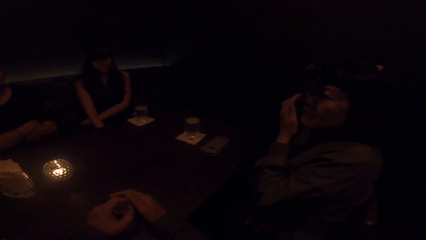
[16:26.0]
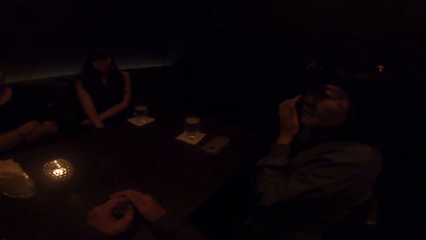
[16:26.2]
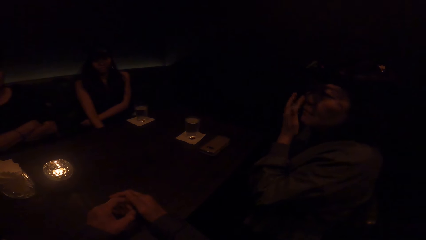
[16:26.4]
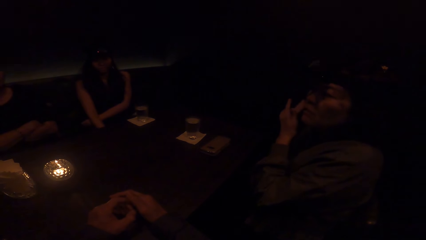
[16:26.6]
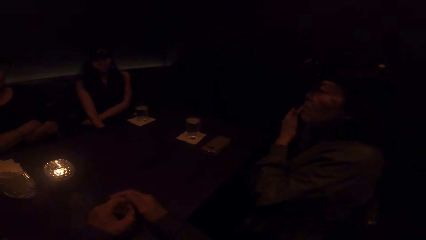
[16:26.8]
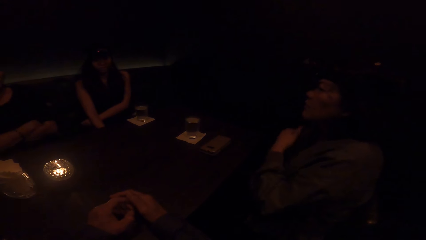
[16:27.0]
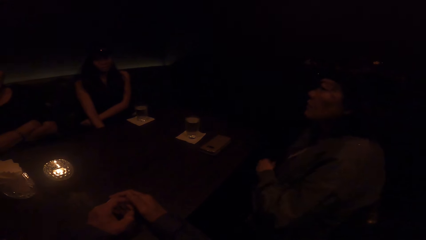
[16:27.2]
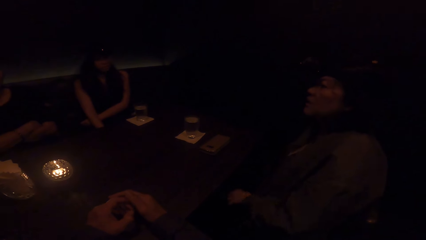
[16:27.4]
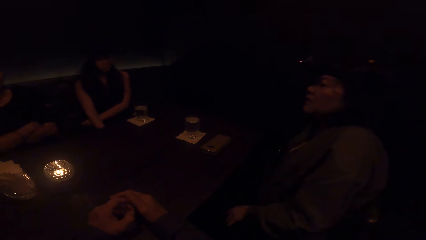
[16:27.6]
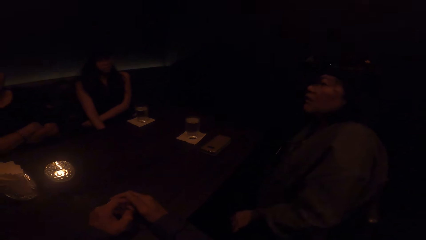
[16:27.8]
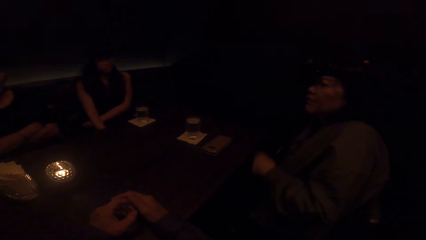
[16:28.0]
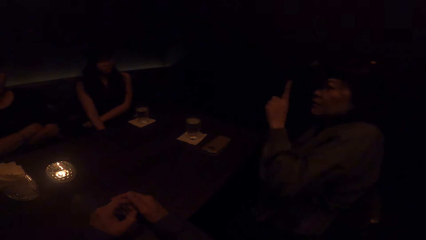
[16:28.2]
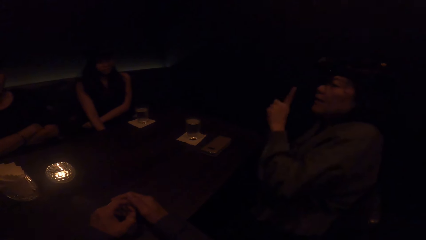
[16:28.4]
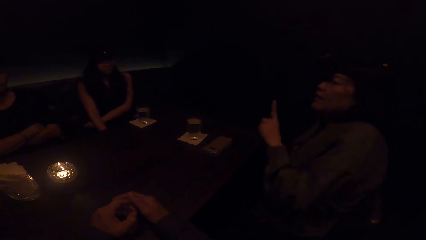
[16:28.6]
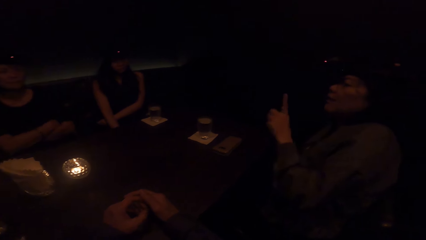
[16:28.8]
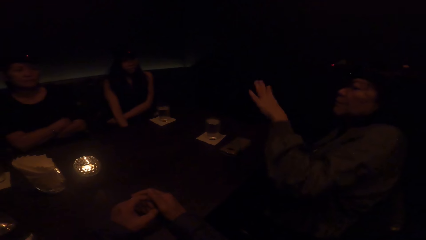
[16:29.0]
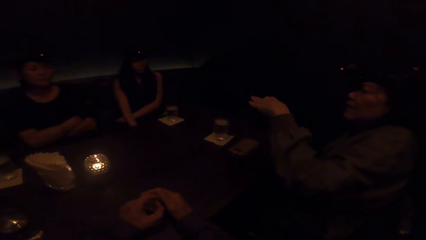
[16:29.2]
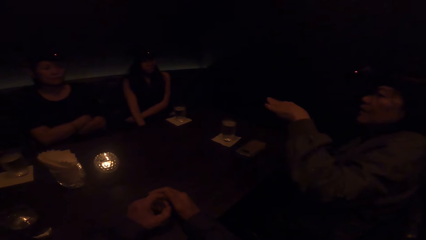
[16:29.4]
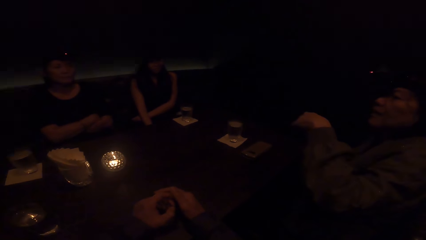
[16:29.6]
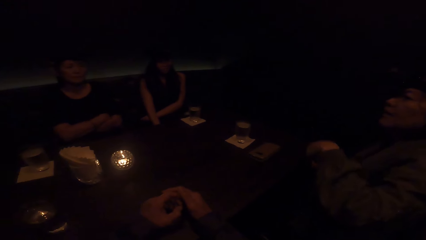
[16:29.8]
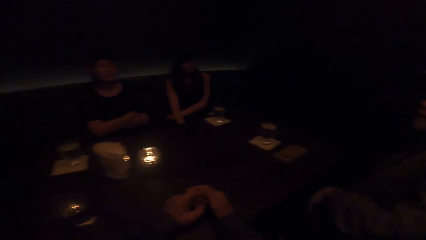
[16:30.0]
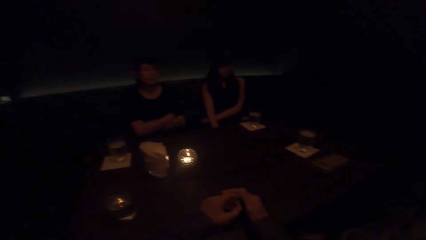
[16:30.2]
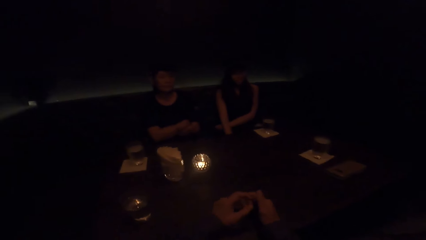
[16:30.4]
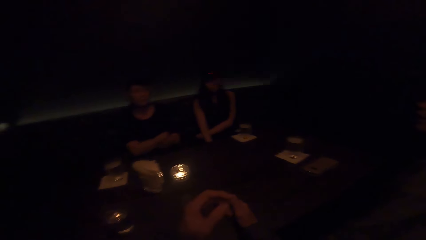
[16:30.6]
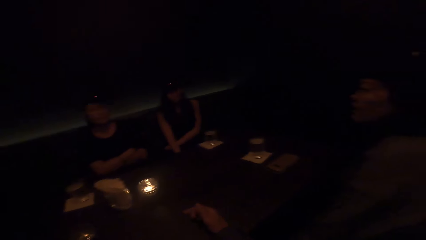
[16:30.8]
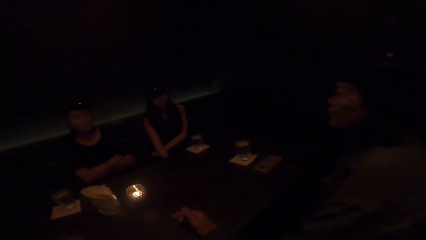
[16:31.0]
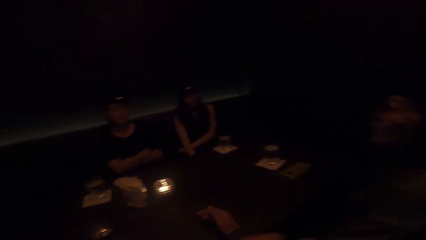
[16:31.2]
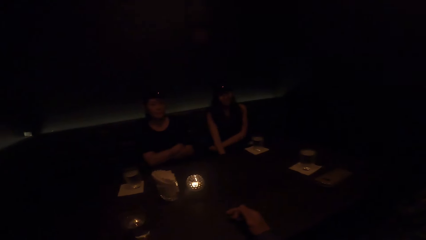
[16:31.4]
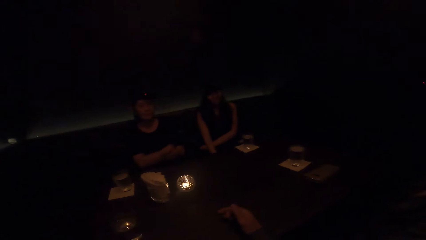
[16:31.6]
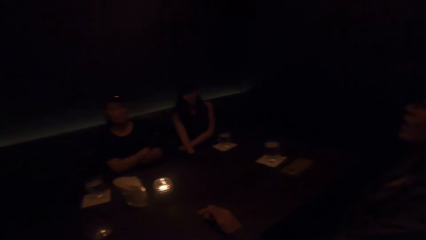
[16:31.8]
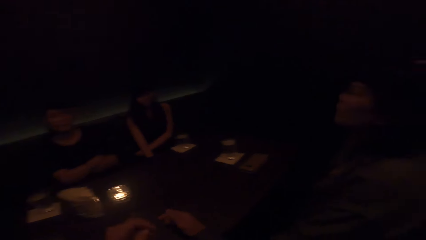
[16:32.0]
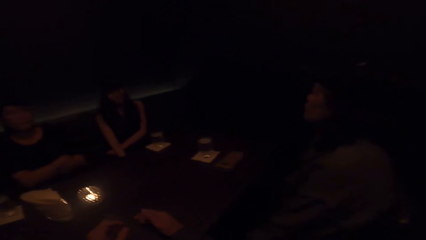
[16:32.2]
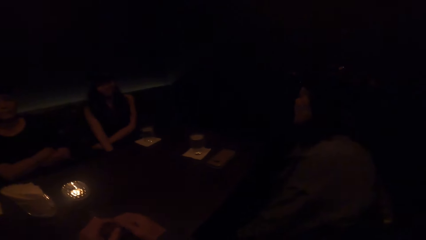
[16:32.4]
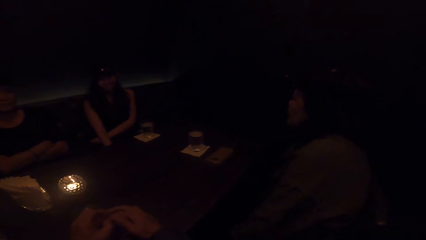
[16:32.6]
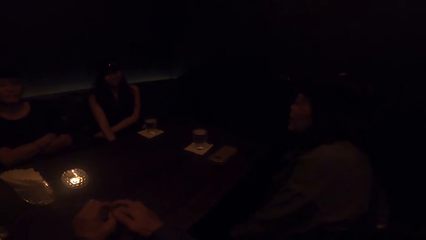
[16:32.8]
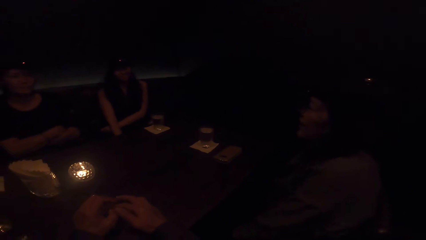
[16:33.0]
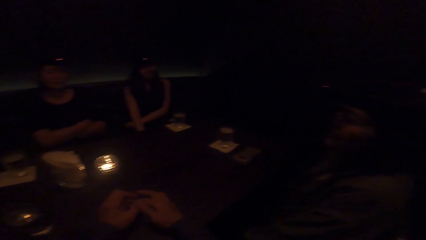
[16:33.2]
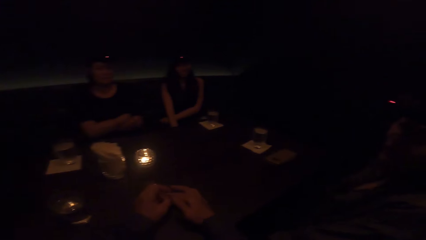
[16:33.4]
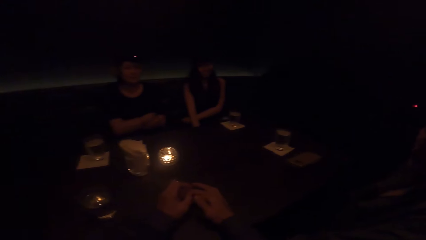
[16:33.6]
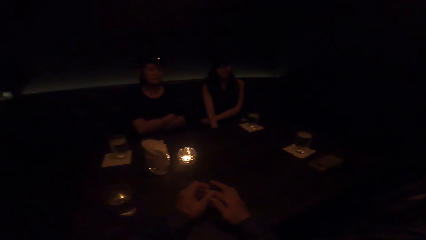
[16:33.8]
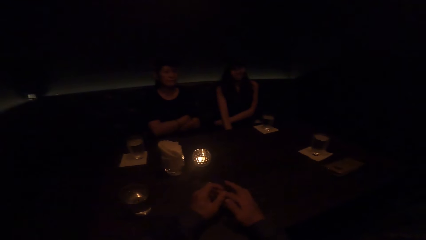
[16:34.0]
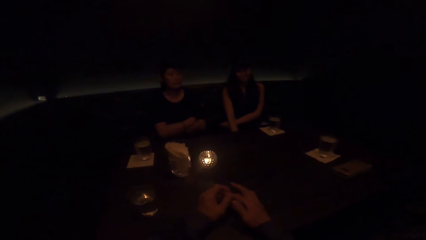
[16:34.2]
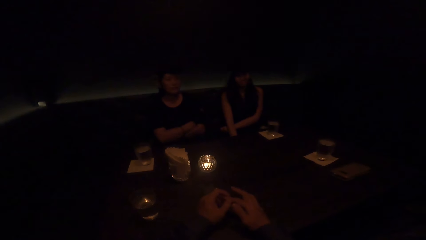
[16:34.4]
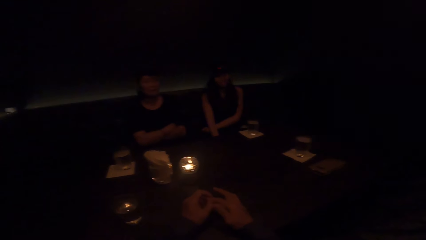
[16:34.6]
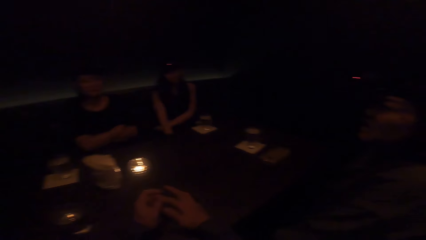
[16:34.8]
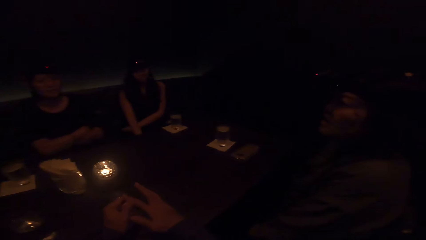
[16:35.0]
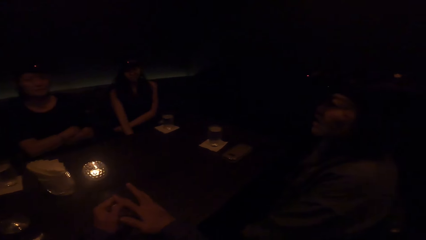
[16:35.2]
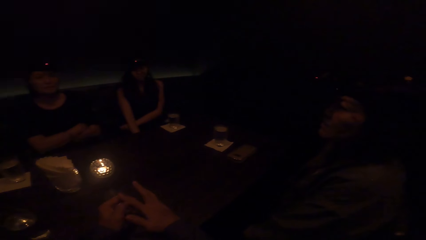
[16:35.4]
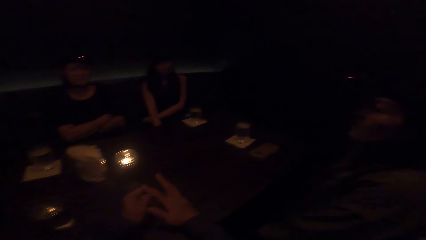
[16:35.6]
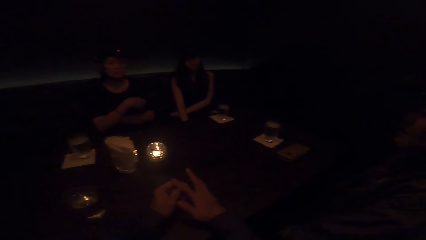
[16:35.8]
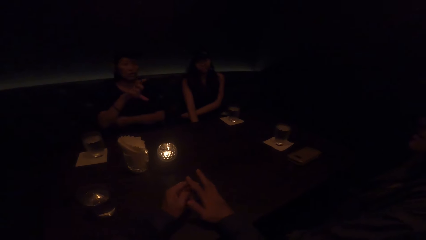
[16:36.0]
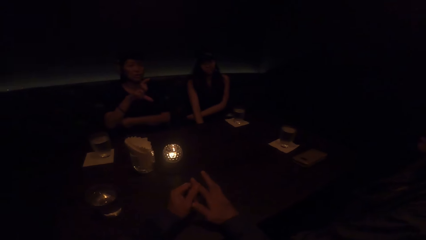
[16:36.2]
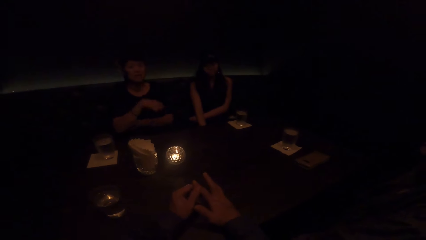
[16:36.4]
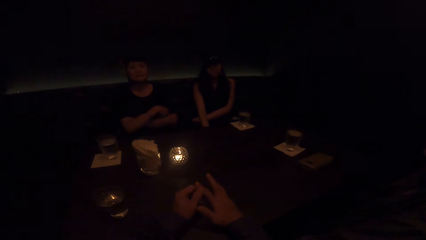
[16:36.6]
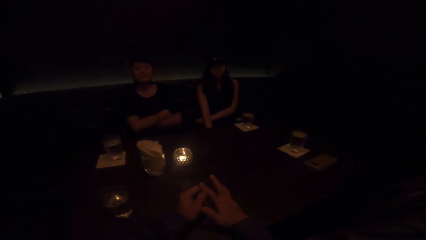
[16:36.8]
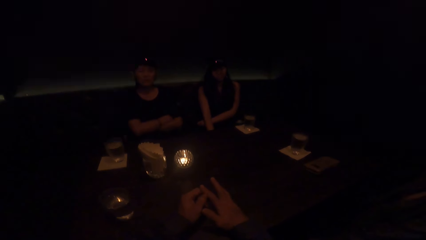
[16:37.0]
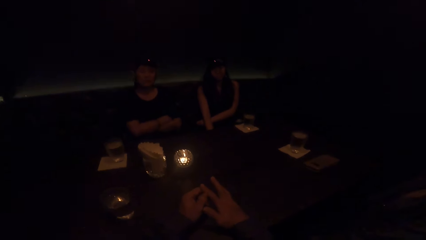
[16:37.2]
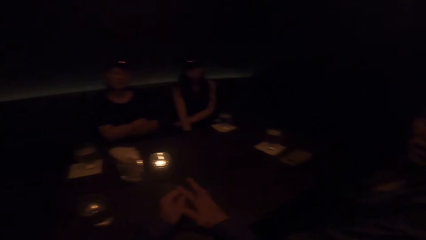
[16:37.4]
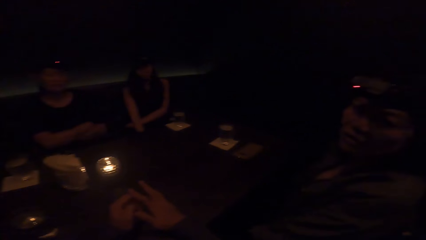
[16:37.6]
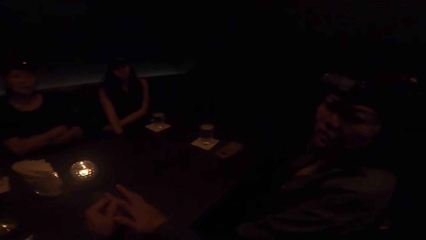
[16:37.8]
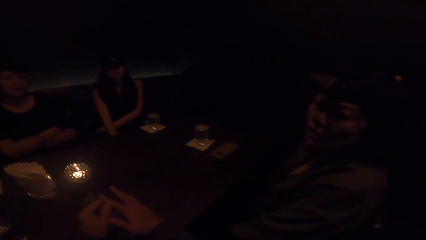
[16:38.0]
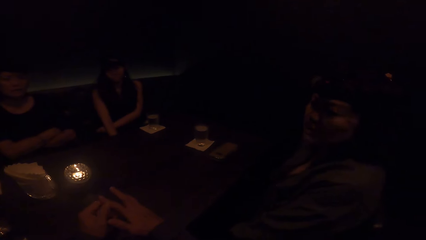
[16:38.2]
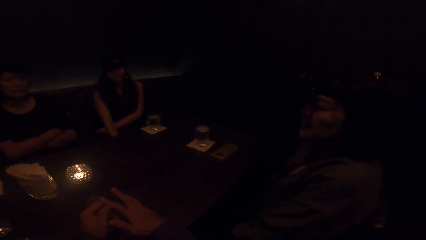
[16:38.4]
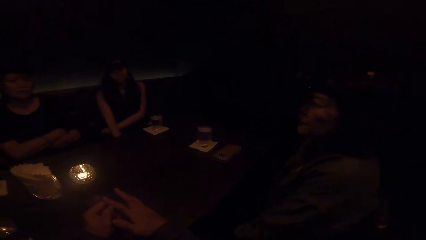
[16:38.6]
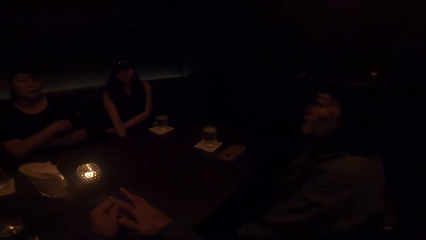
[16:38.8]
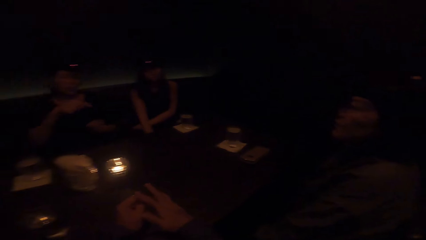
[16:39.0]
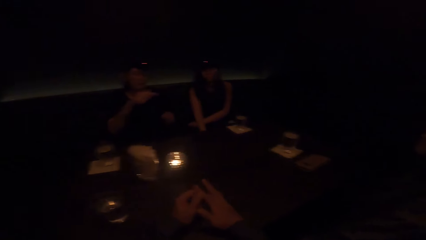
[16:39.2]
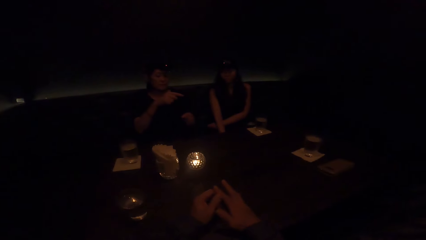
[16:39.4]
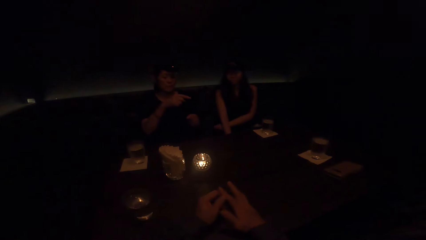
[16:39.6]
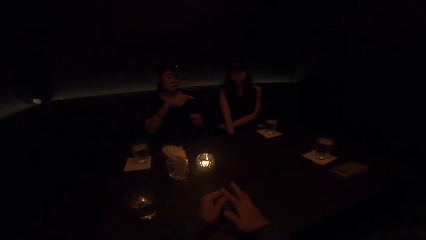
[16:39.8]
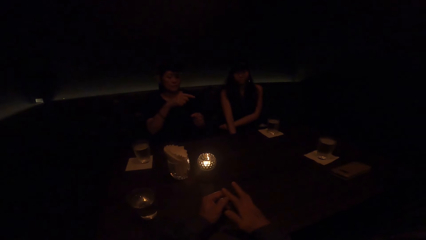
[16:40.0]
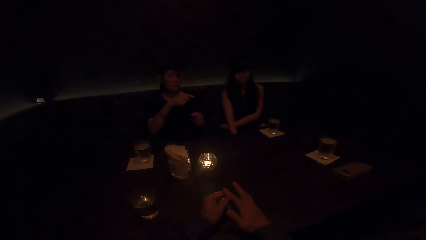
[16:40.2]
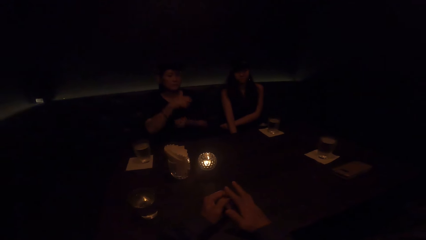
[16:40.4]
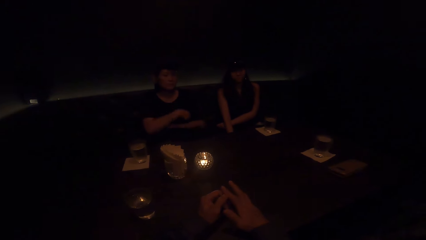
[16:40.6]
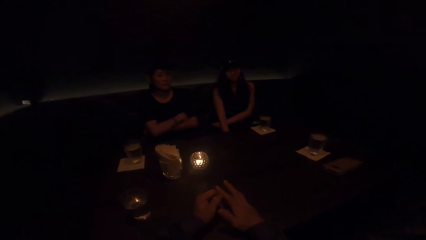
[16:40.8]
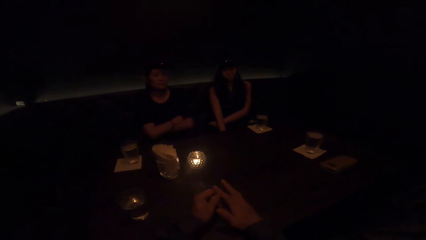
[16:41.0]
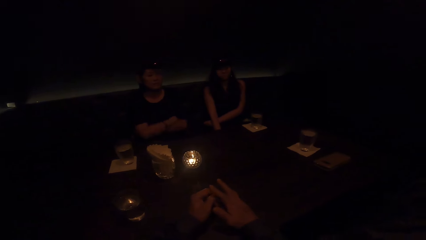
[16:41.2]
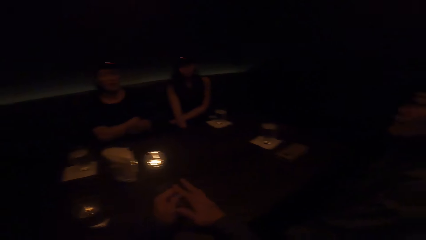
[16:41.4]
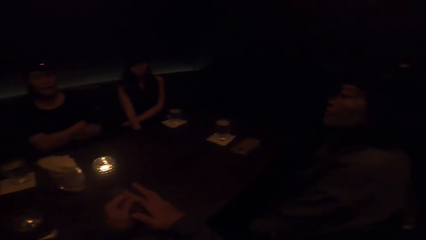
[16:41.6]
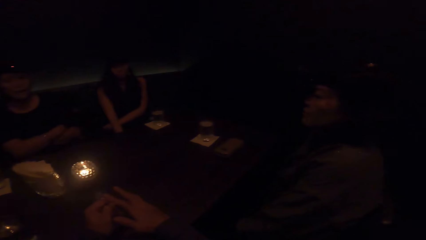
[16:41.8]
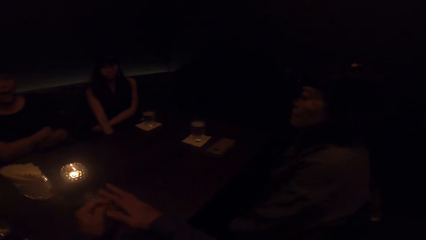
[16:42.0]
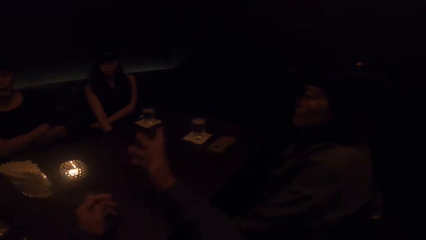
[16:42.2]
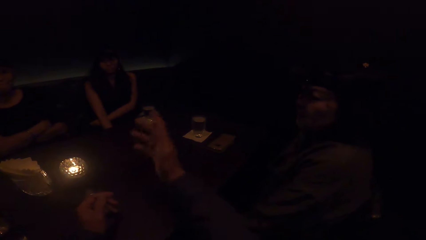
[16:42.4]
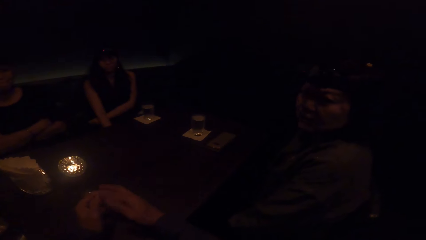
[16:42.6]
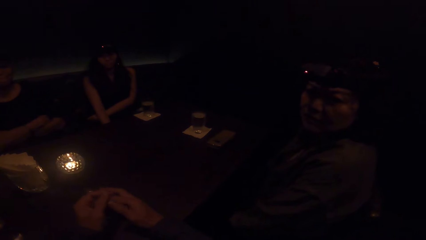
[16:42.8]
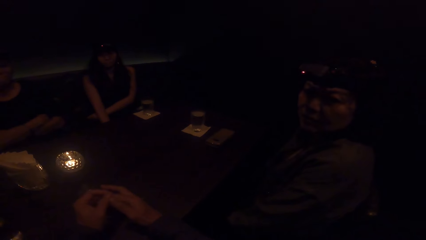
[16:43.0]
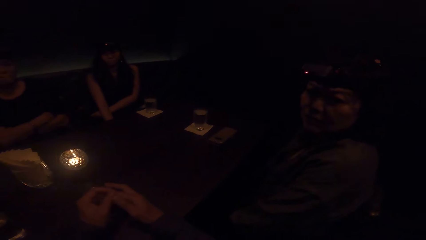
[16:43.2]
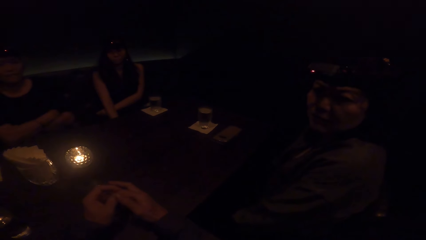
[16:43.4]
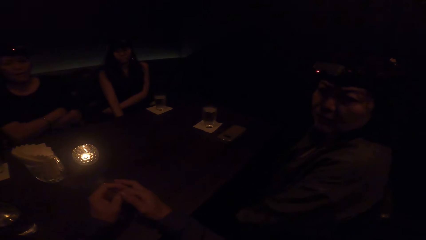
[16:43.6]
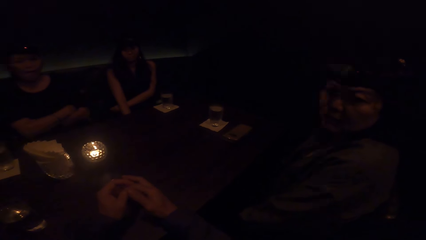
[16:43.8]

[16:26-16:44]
A woman puts her left hand down away from the face. She sways a hand and raises her left hand up. She interacts with another woman. The camera wearer moves a hand away from the table. They rub hands. A lady moves a hand and crosses hands. The other woman points her right hand to a third woman. The lady moves hands apart and crosses hands. The other woman puts her right hand down. The camera wearer sways a hand. They rub fingers.
